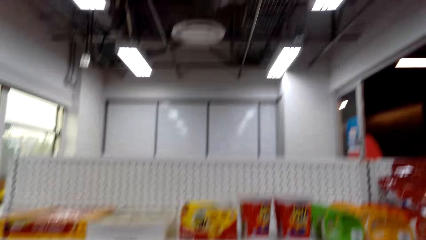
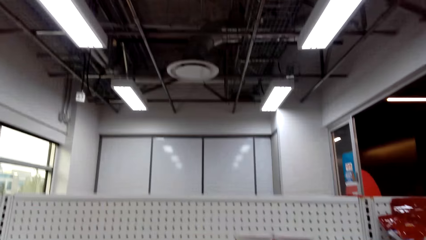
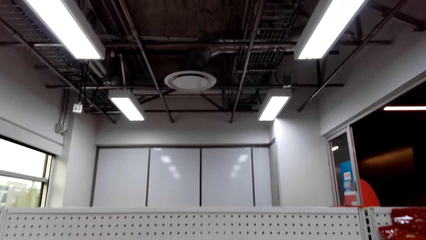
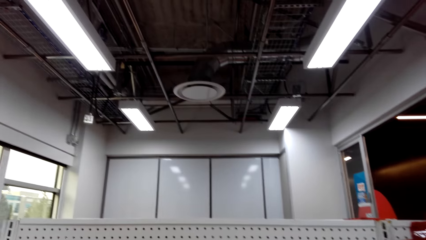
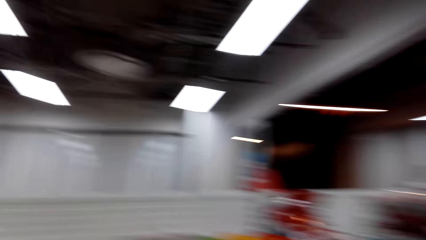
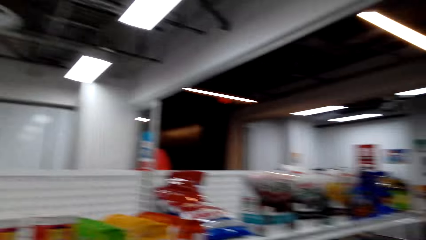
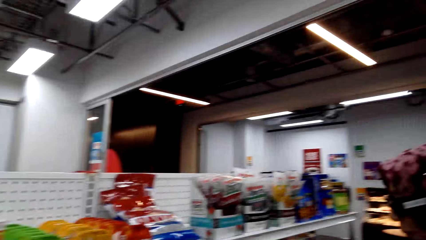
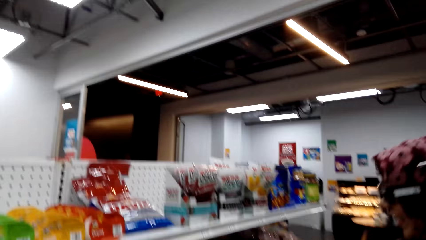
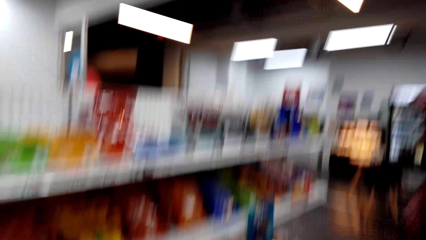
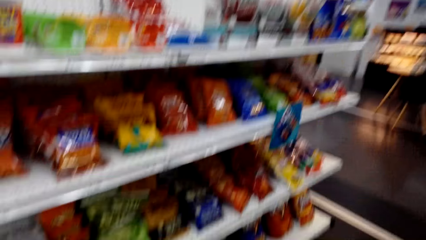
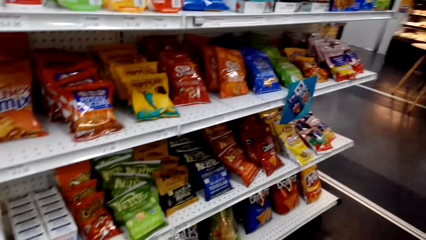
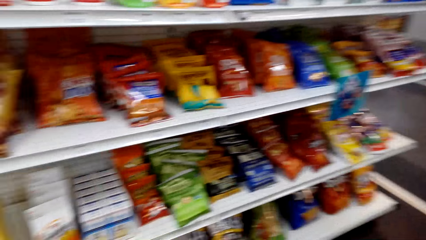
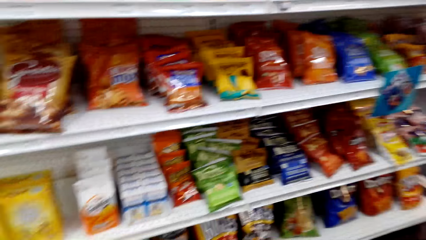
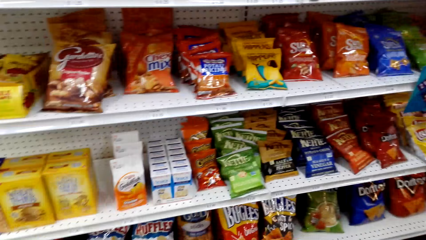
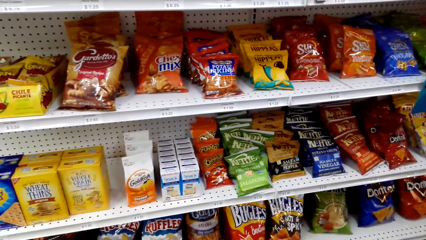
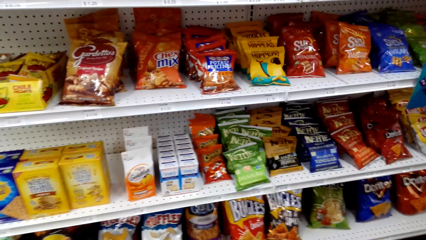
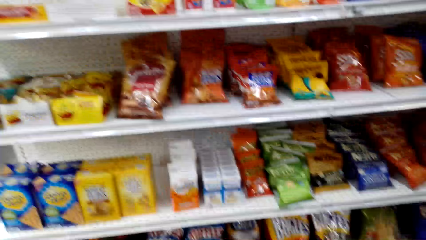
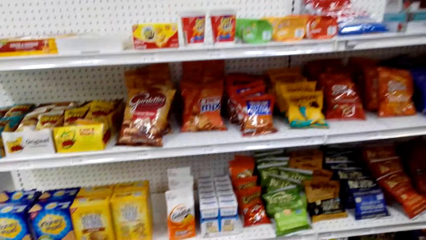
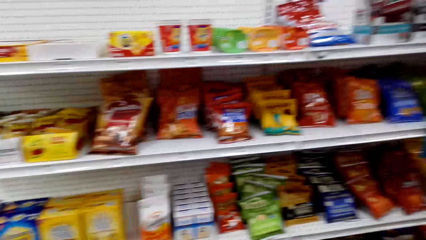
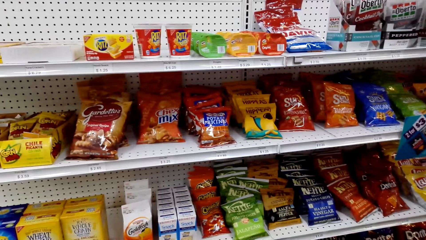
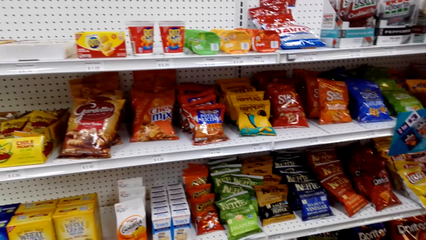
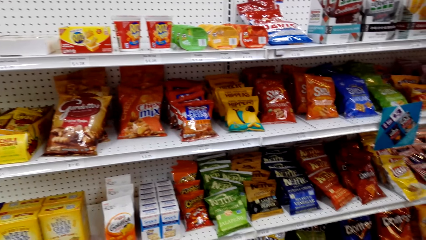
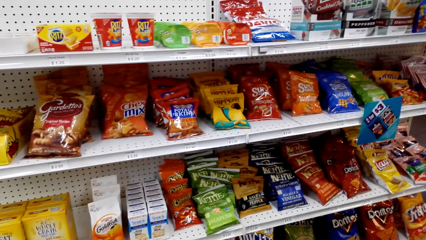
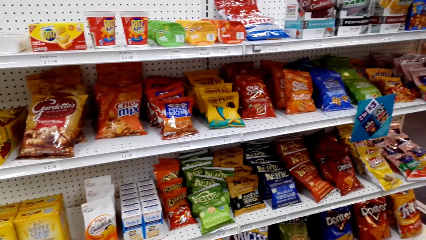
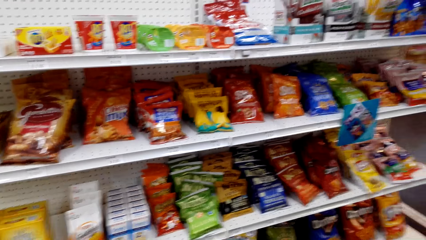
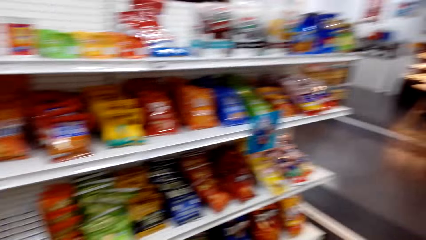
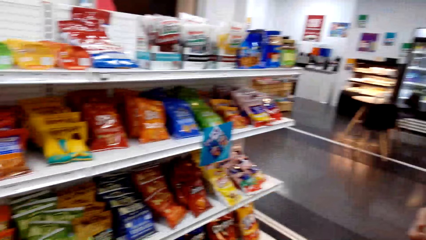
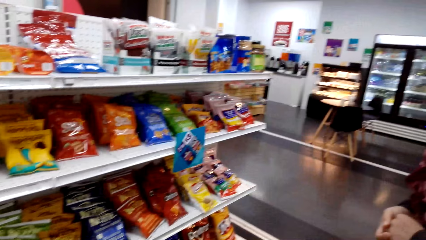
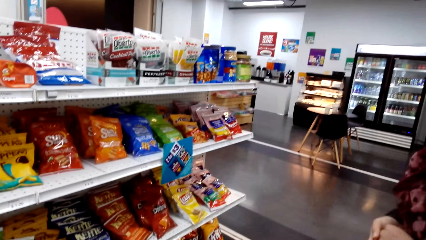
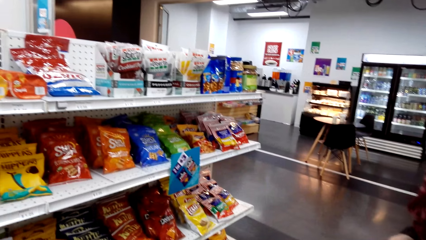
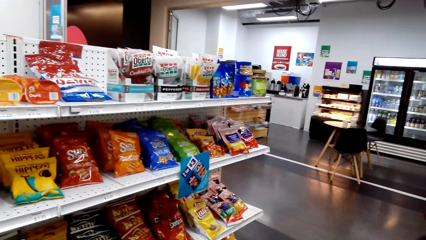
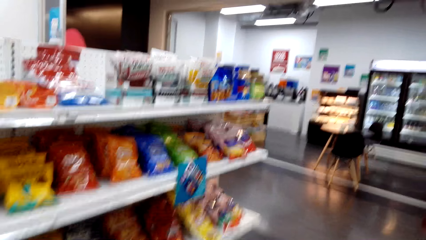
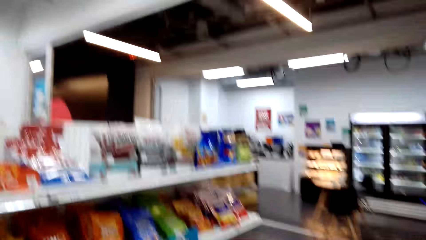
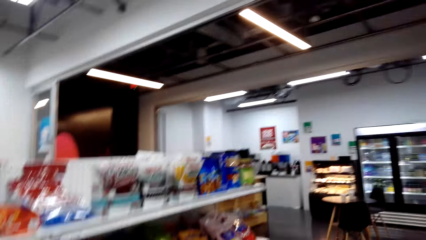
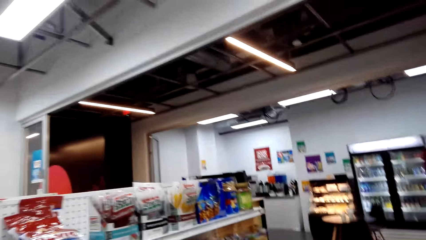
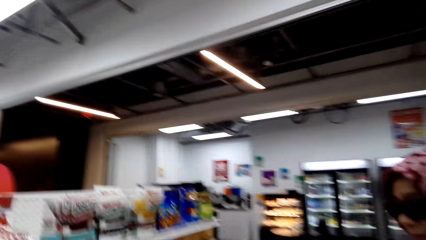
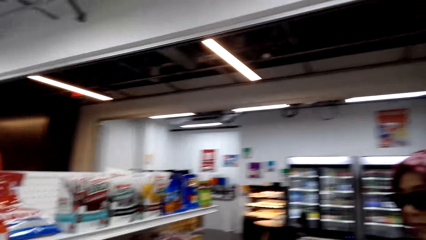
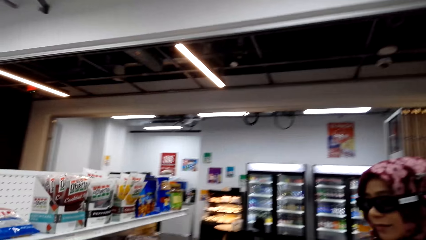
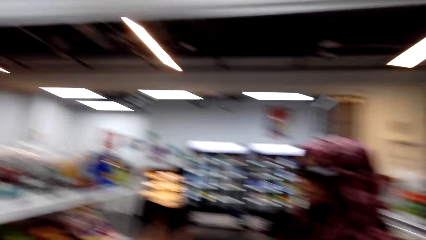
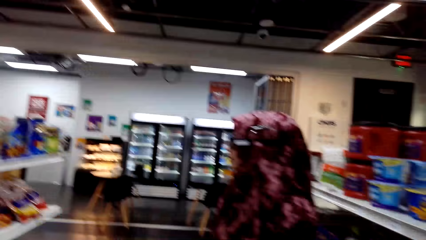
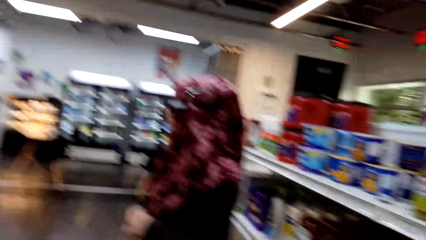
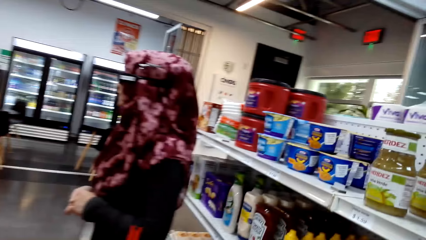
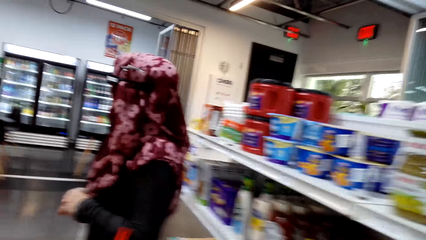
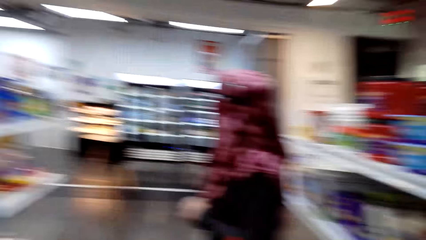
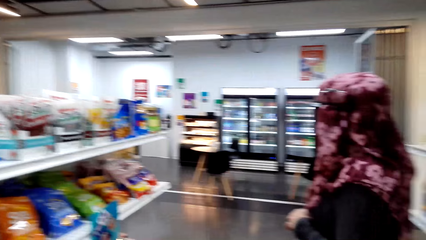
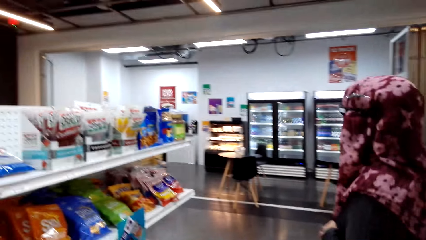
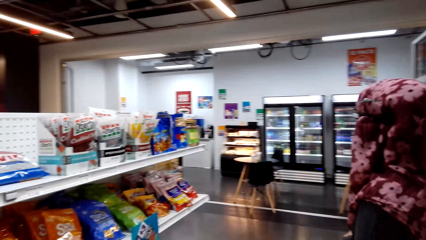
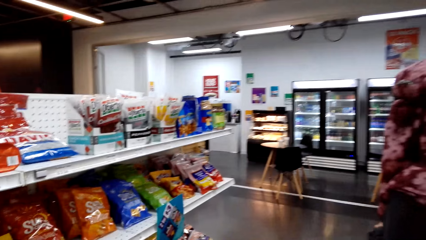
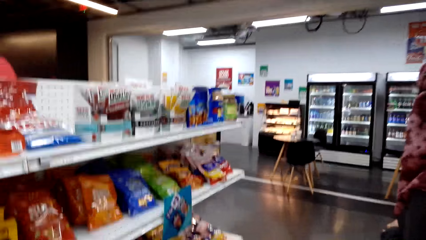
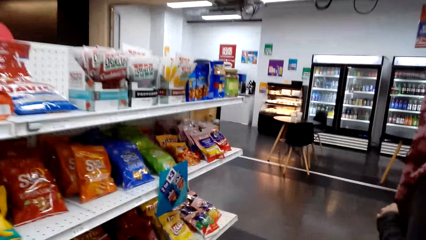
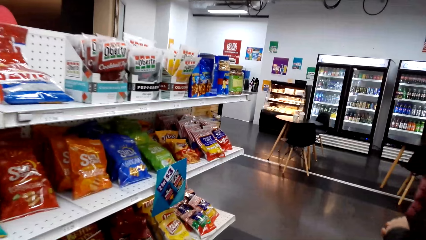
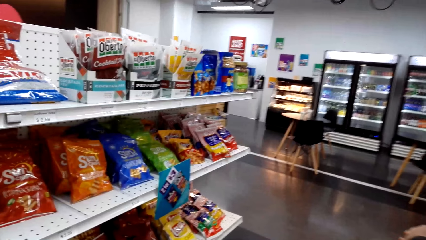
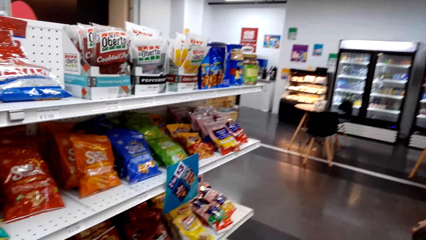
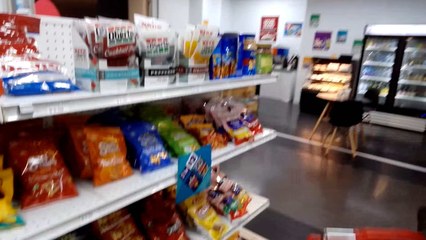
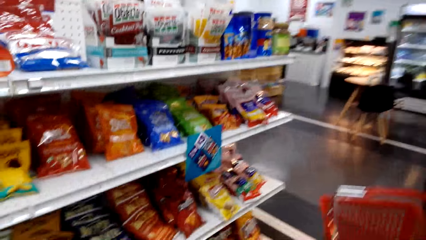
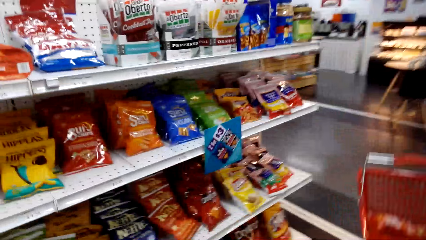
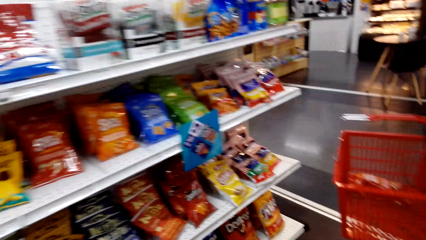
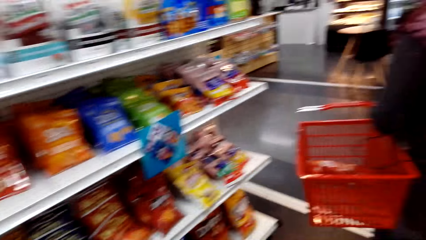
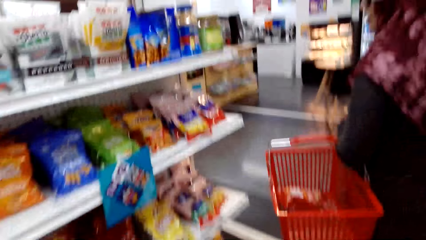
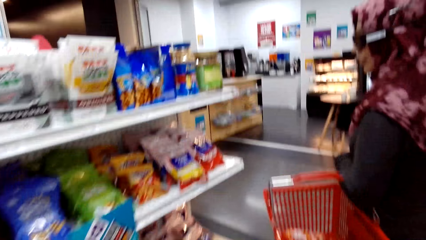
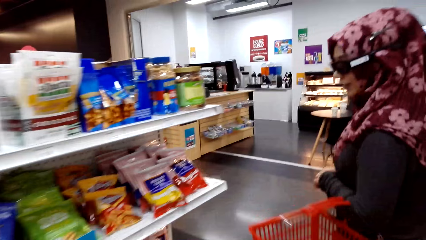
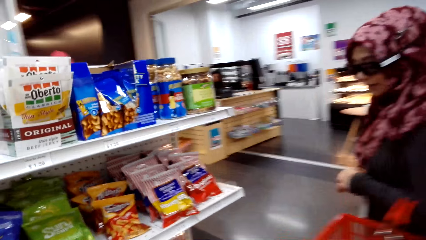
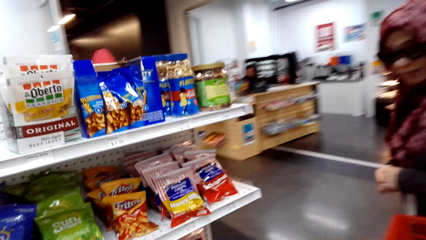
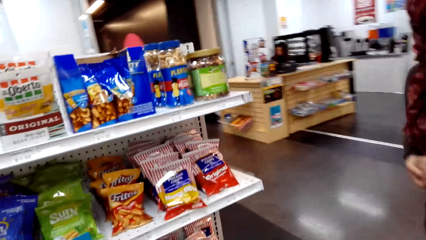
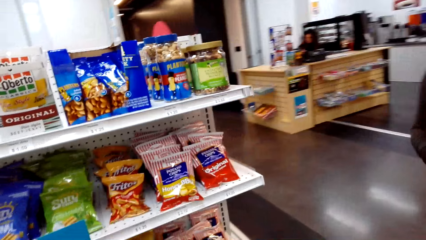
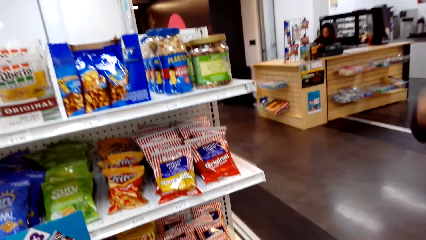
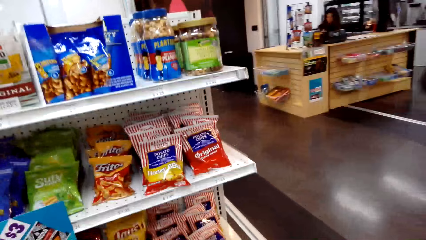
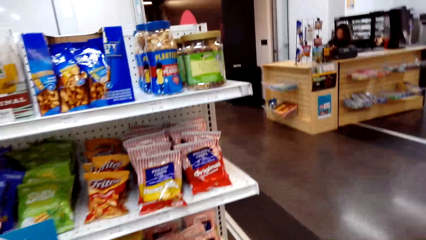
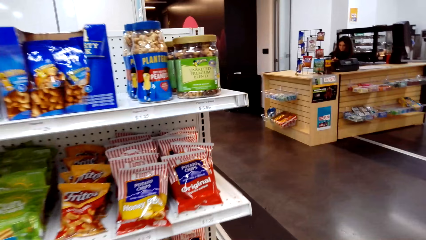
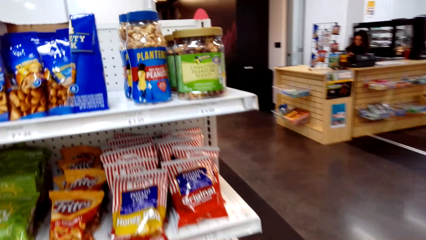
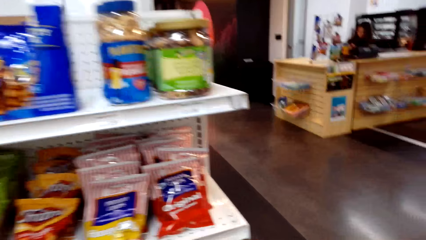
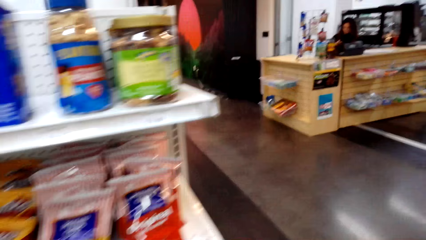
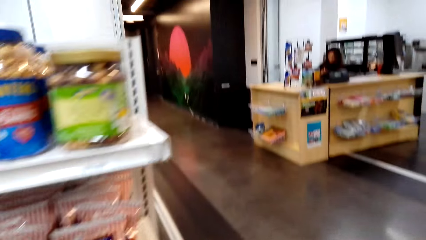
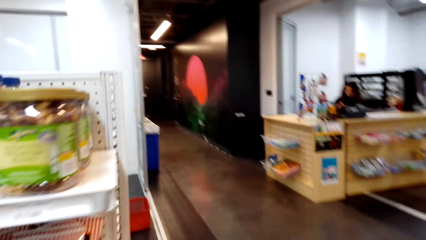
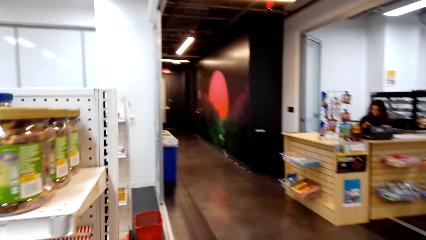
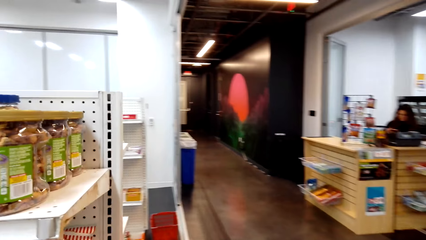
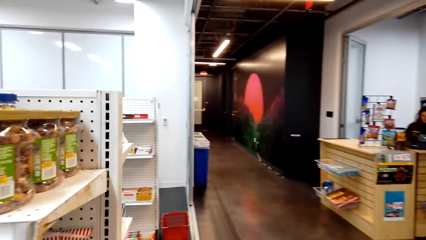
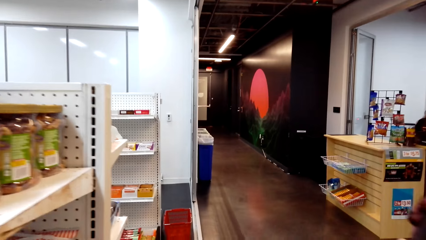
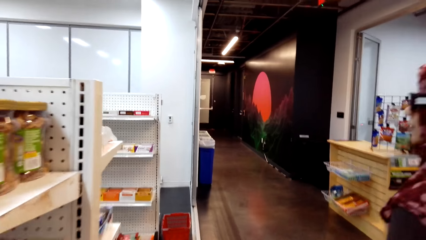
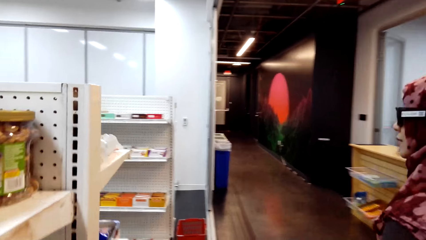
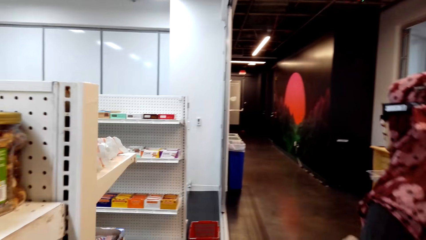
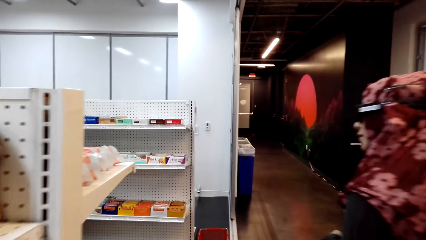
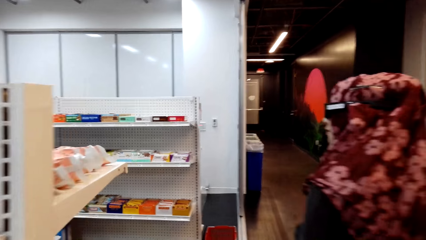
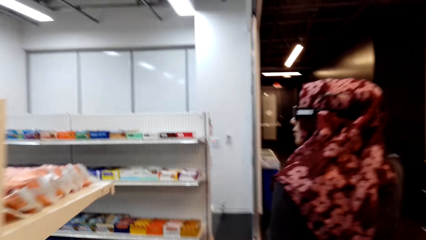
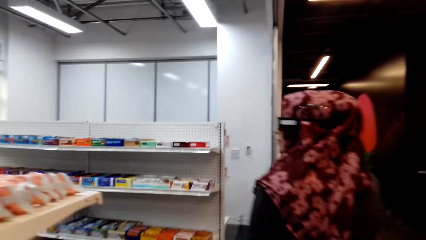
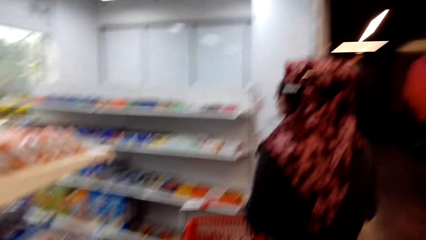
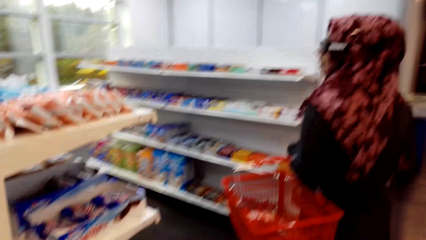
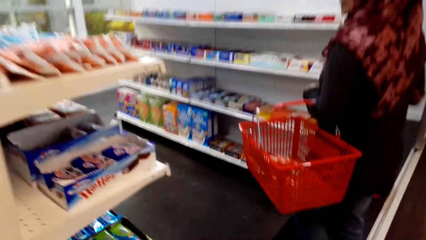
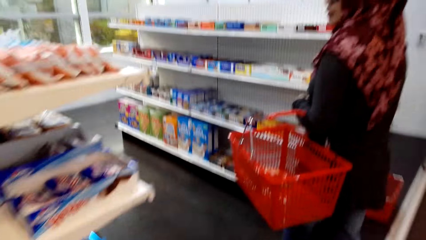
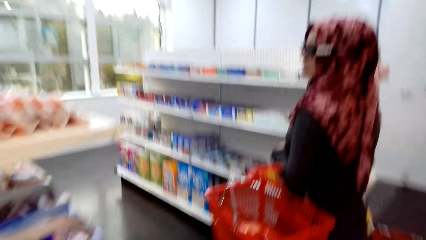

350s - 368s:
The woman converses with the camera wearer. The camera wearer looks around the supermarket. They converse with the woman. They move around the mall. They walk around the supermarket.
